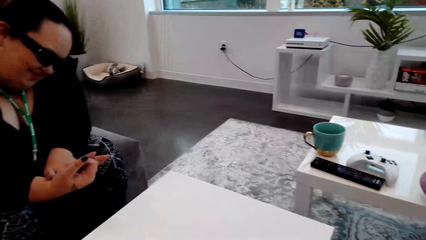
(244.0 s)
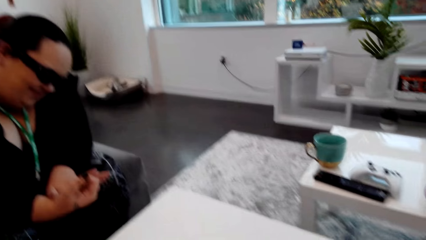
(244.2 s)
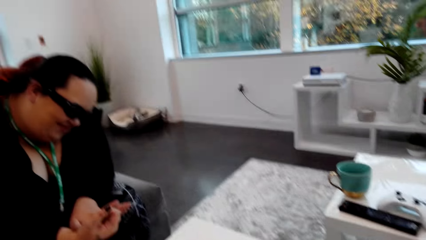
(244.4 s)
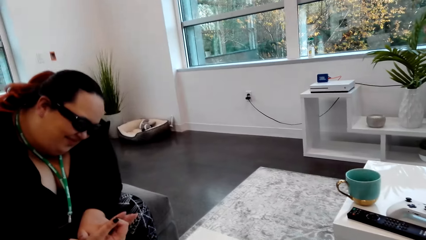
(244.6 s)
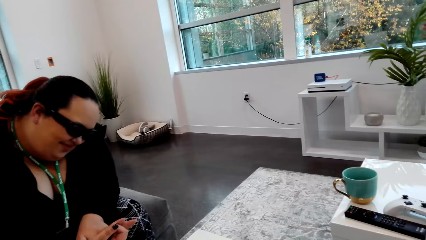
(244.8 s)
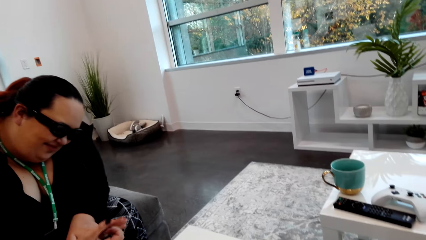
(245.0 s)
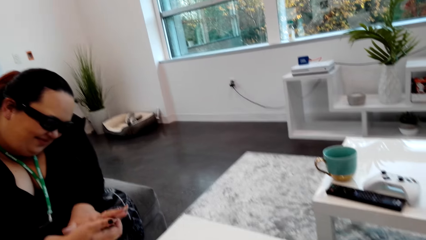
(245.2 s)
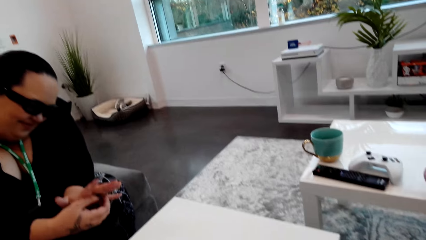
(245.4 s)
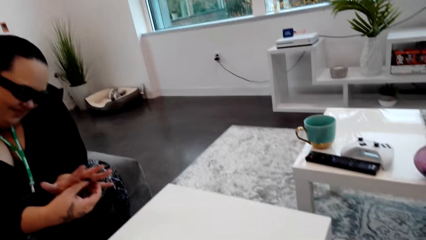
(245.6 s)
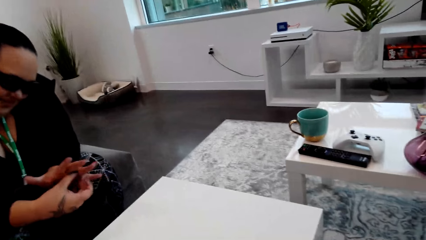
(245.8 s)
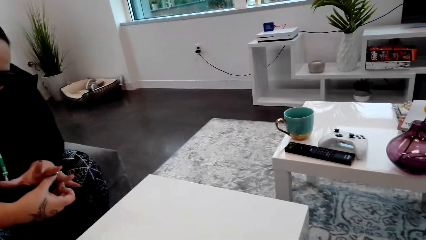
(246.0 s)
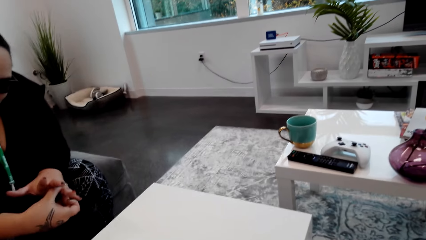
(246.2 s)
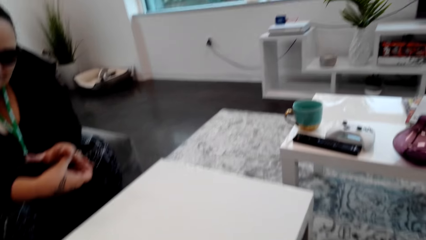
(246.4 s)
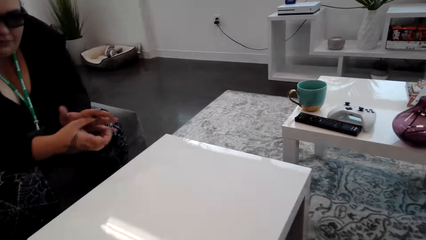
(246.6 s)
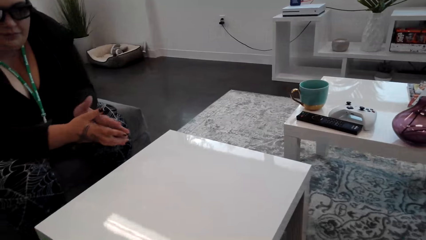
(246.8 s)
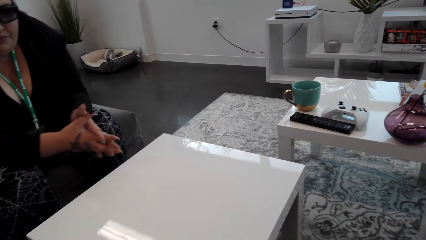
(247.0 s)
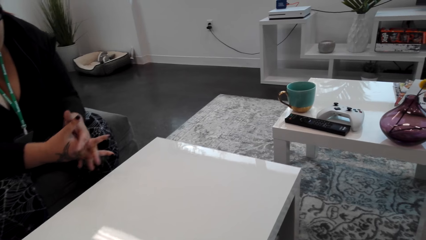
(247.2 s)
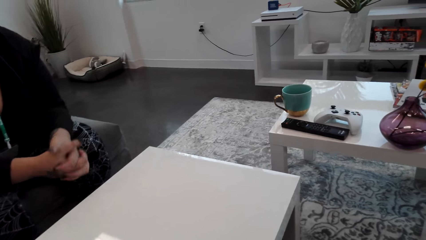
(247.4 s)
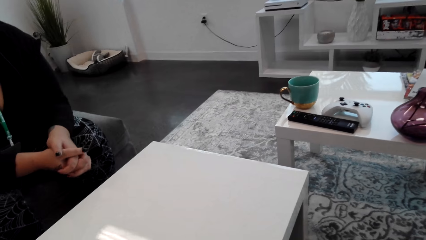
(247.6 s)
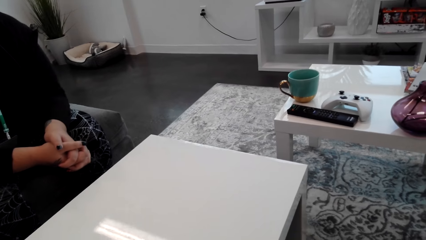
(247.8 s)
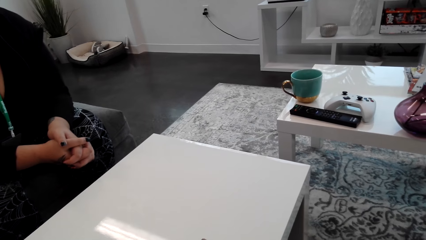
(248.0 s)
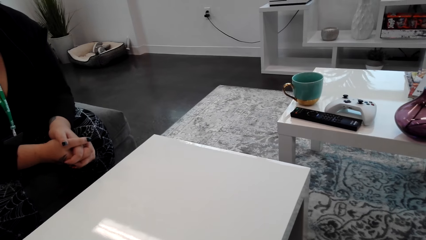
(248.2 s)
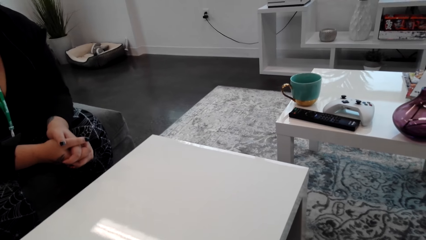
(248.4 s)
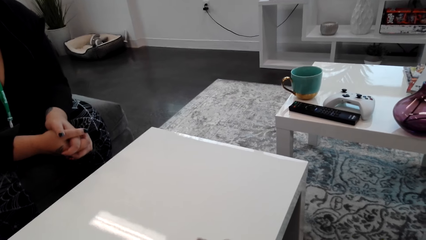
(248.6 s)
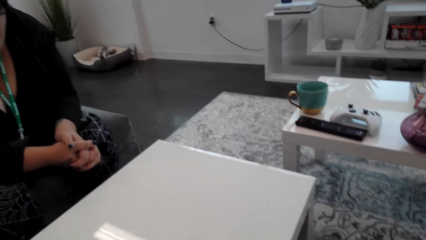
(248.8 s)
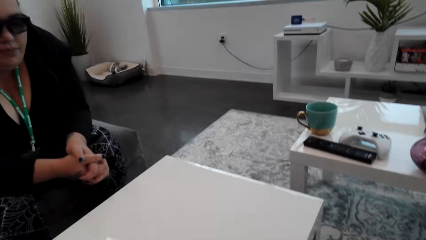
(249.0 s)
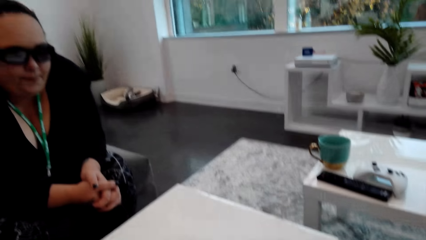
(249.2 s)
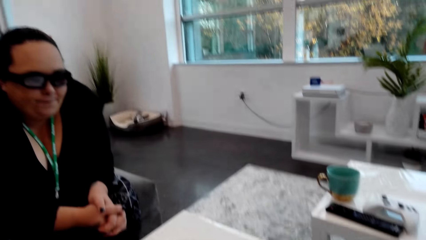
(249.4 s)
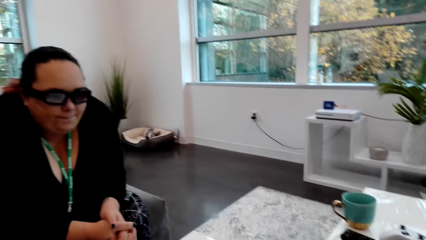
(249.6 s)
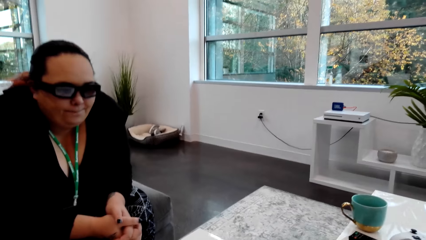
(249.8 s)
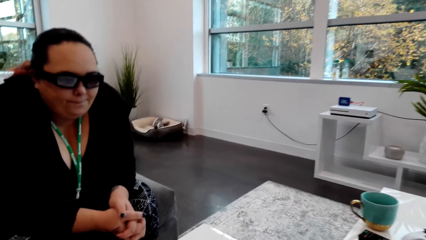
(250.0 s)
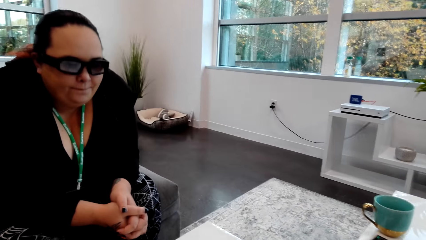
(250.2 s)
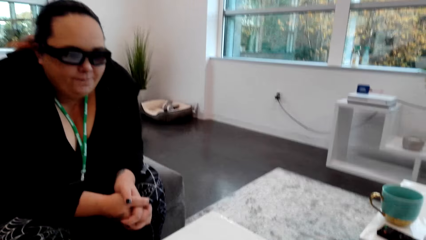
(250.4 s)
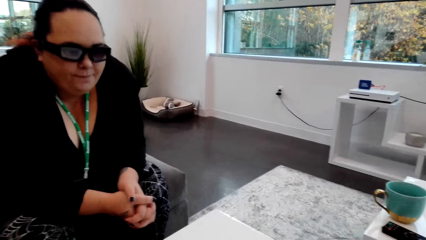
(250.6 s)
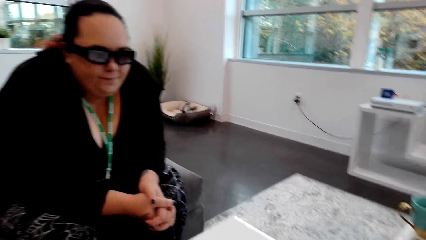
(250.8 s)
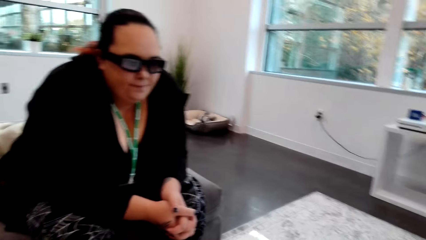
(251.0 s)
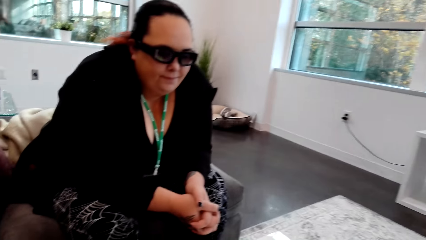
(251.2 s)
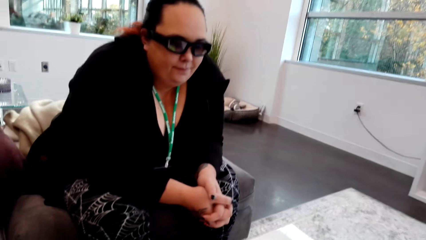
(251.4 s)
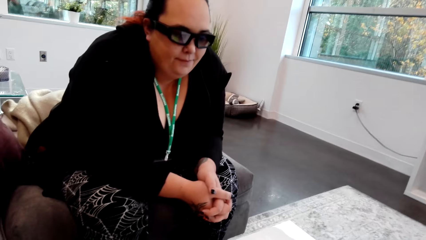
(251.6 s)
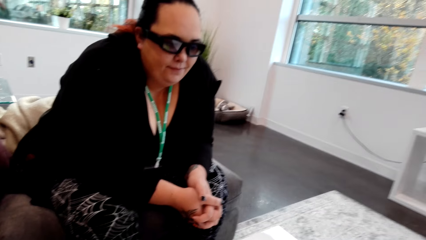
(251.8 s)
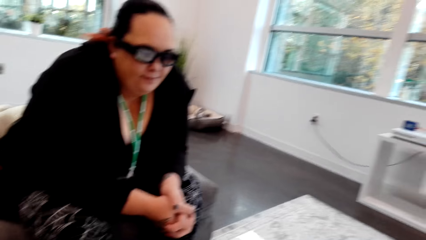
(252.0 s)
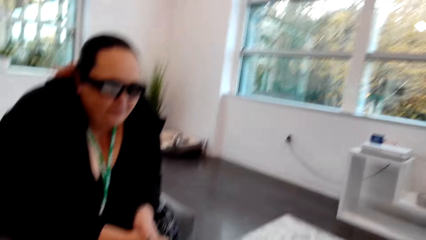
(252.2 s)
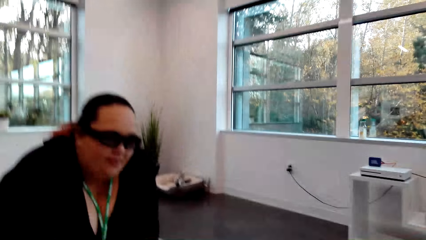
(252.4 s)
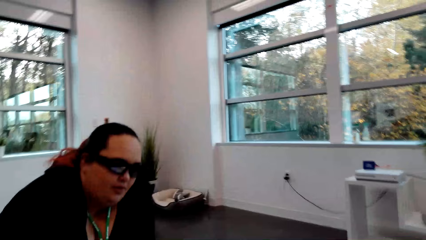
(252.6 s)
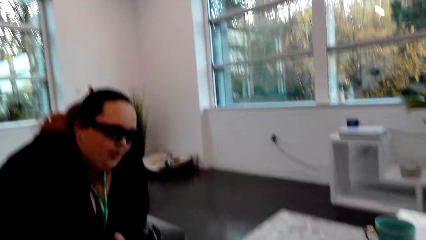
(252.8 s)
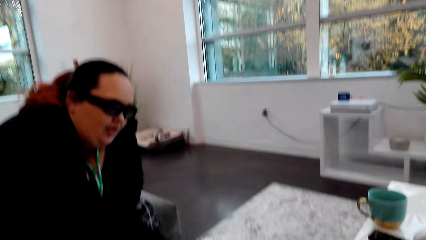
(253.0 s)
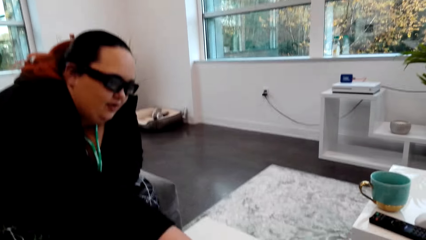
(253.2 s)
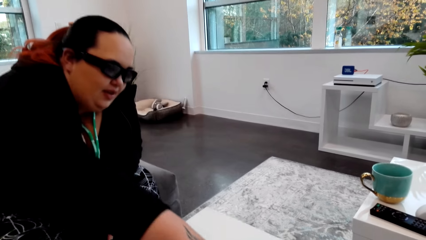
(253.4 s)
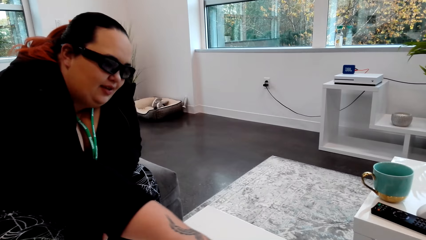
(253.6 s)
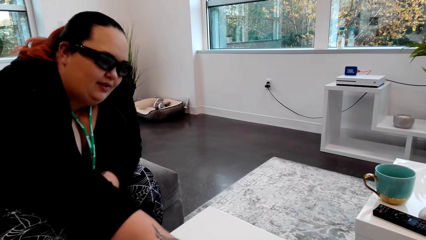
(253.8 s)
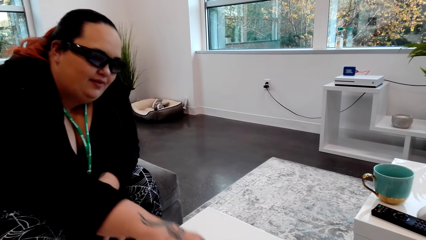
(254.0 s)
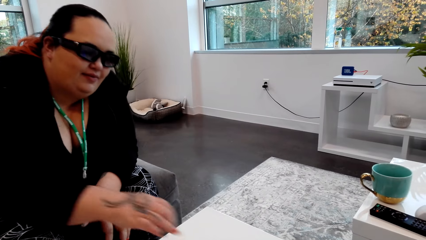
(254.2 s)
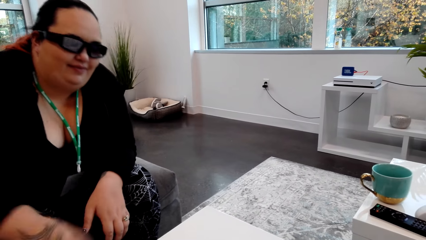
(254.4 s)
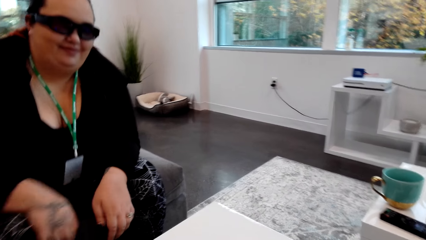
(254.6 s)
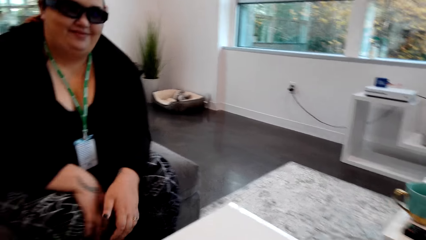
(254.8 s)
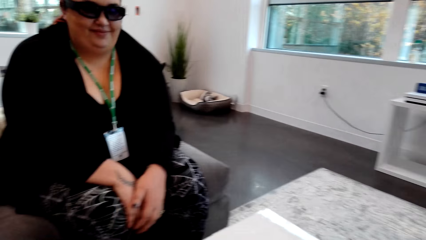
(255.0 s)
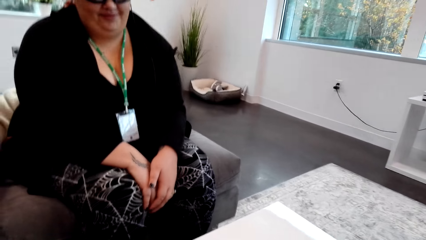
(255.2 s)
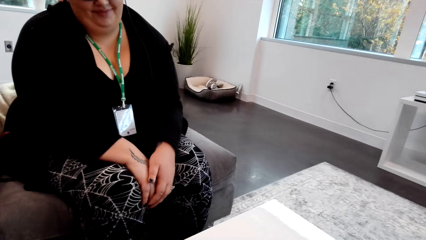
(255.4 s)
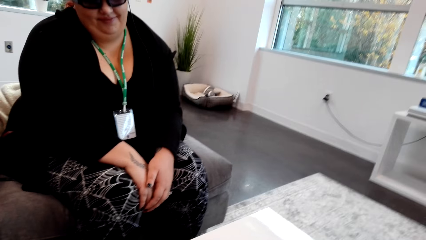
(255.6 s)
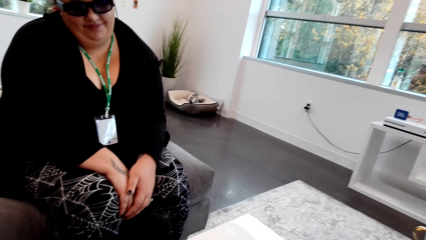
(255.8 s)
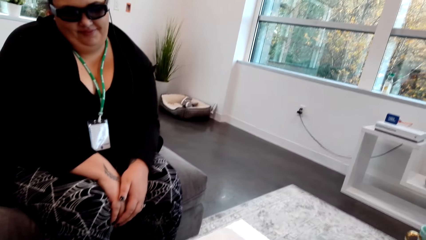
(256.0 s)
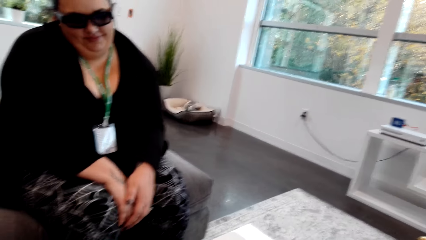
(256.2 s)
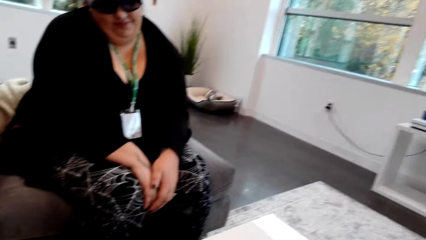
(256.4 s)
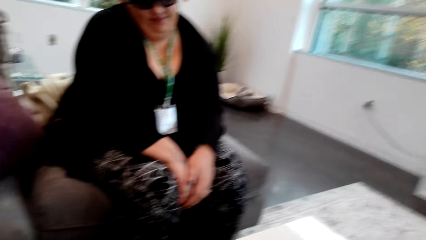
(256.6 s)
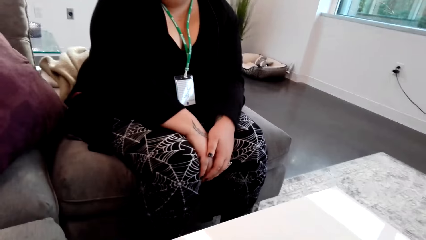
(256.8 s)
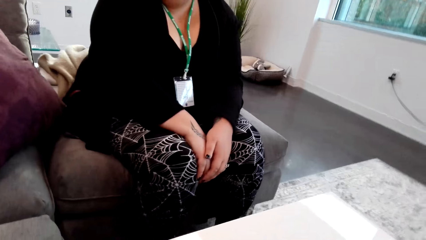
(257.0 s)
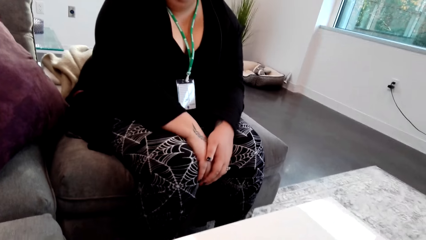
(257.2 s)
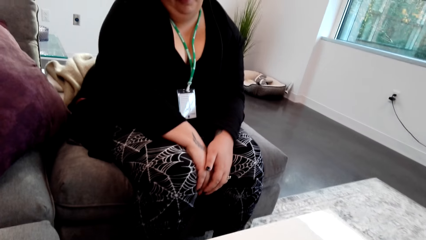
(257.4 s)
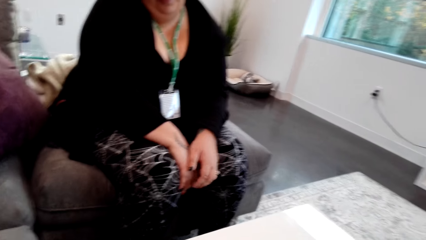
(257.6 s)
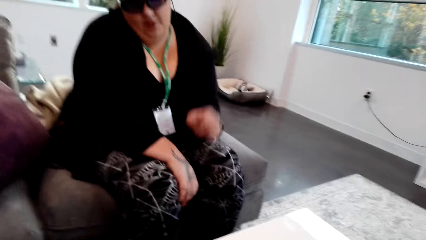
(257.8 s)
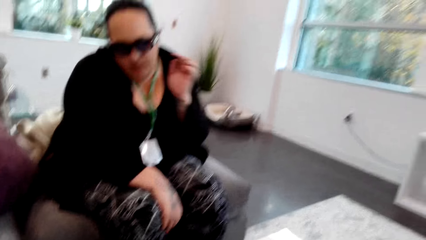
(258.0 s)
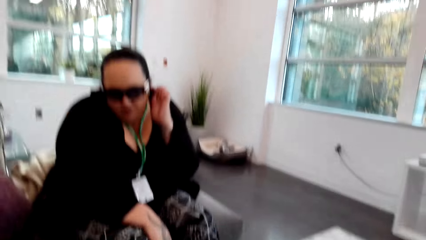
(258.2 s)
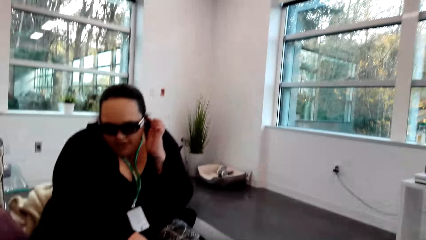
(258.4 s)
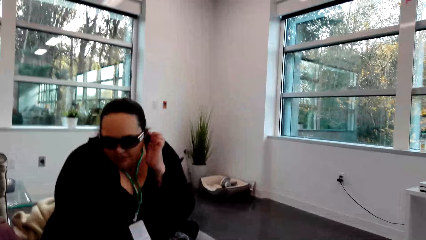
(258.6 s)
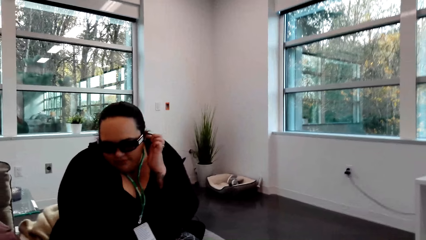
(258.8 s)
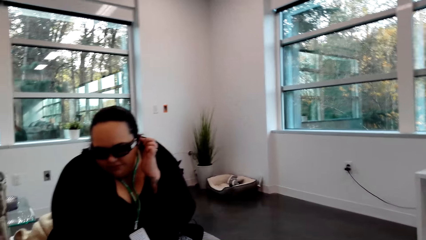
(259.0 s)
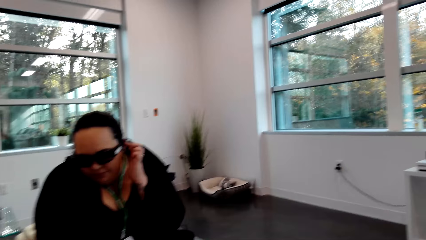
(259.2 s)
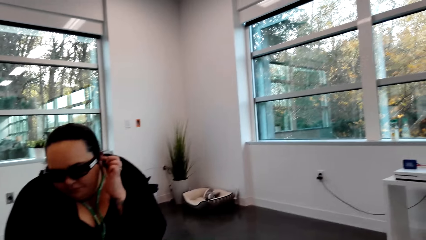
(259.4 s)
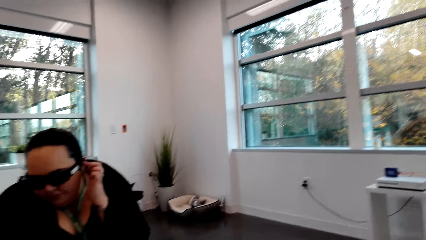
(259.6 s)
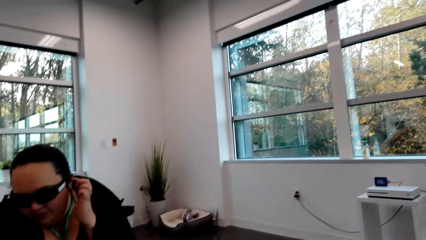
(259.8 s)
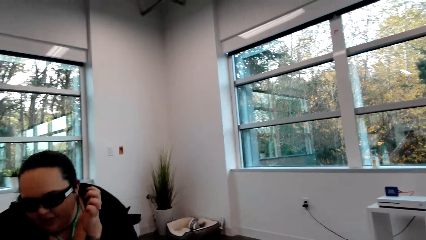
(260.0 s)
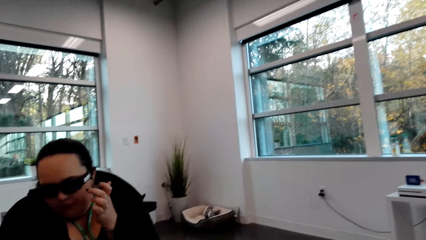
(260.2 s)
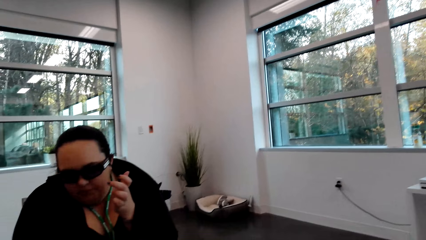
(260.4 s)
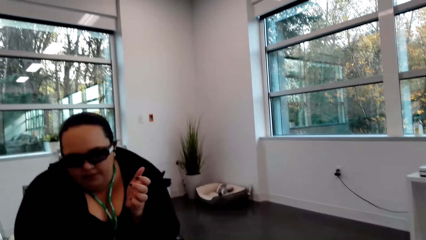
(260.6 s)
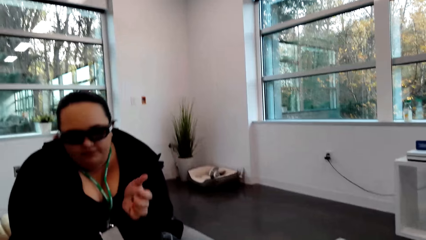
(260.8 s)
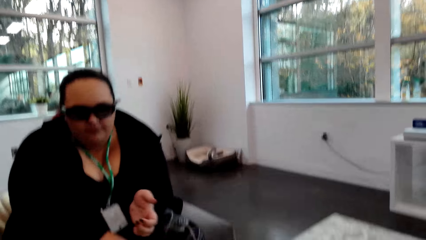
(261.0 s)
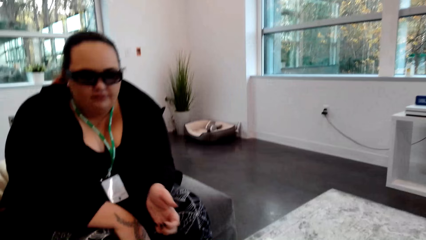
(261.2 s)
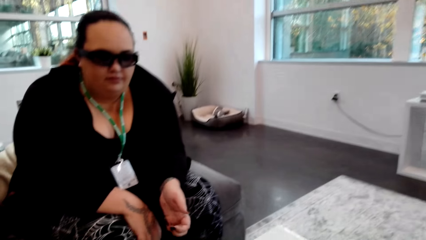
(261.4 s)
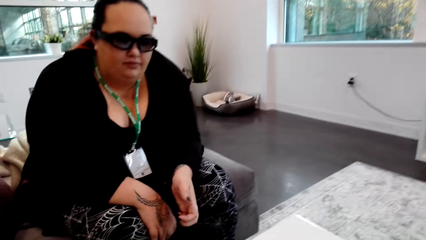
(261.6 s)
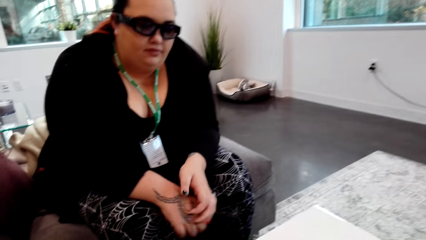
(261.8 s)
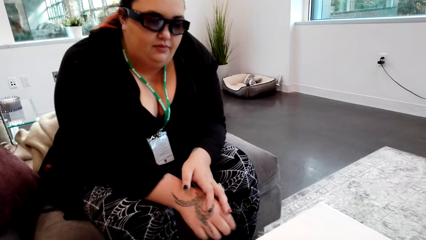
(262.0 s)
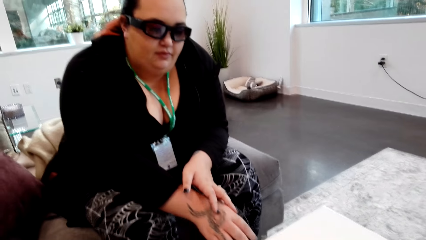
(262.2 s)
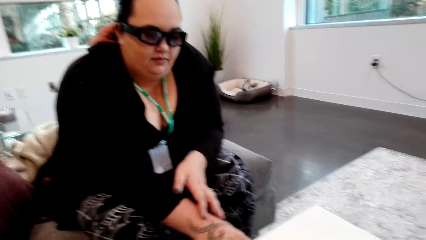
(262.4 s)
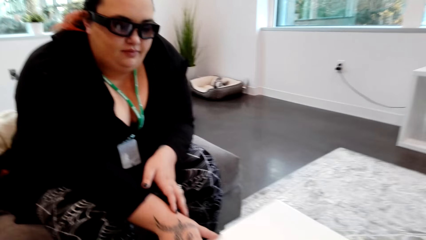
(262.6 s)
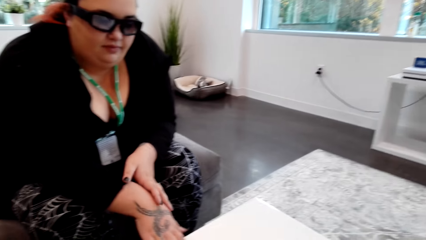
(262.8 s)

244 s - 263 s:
The camera wearer laughs. A lady talks with the camera wearer. The camera wearer talks with the lady. The lady touches hair and talks with the camera wearer.
